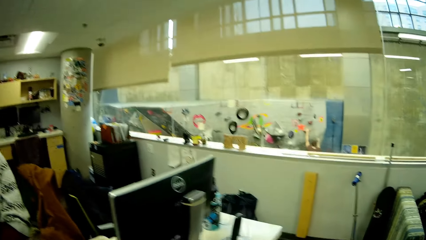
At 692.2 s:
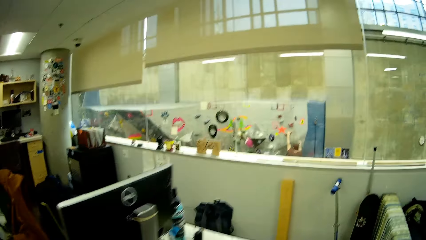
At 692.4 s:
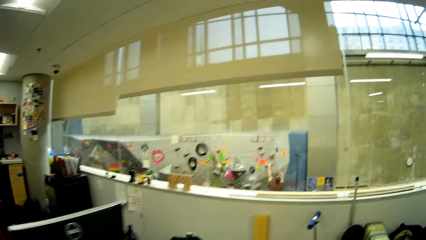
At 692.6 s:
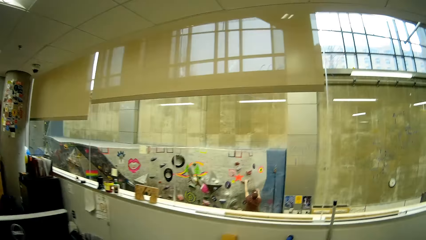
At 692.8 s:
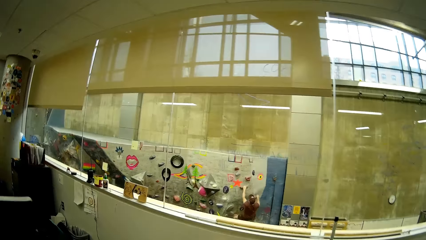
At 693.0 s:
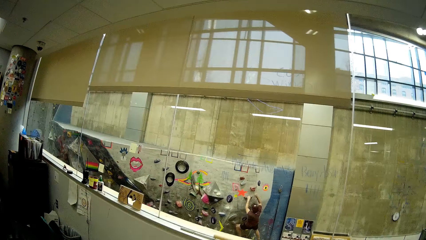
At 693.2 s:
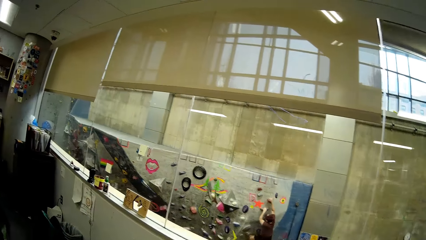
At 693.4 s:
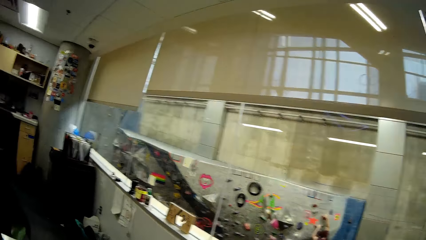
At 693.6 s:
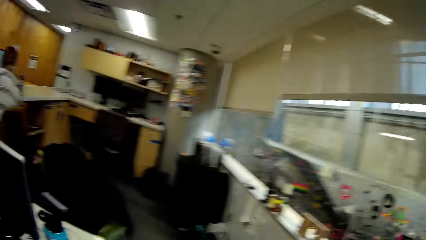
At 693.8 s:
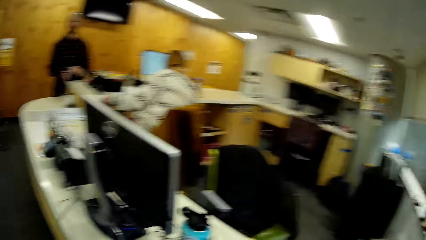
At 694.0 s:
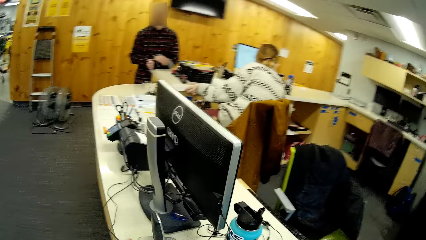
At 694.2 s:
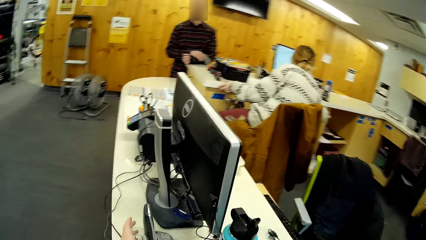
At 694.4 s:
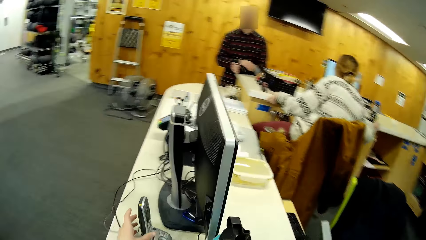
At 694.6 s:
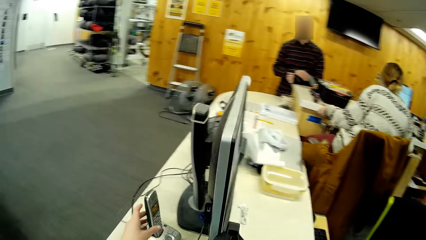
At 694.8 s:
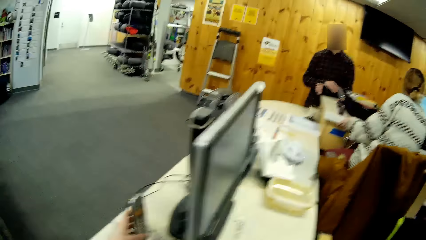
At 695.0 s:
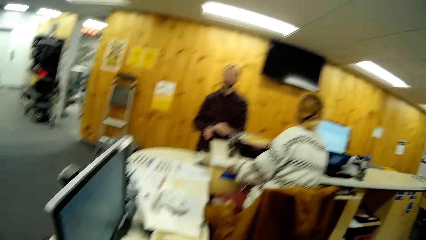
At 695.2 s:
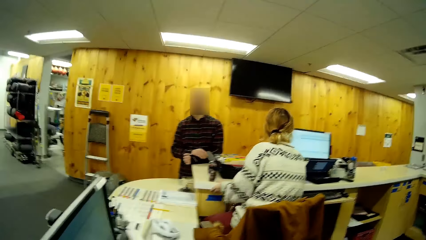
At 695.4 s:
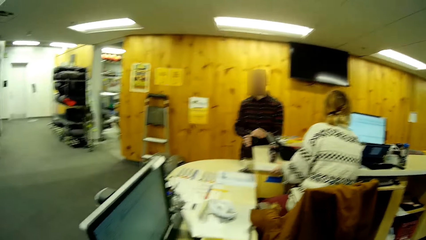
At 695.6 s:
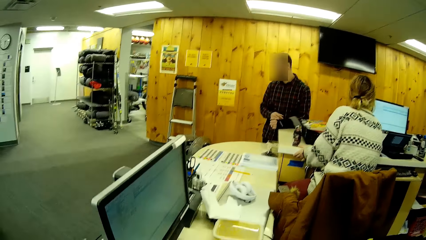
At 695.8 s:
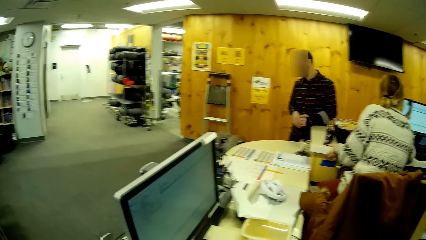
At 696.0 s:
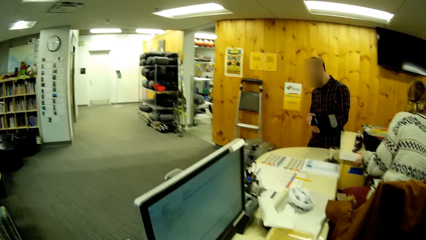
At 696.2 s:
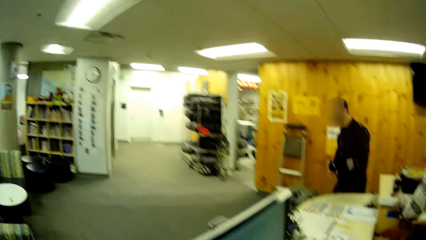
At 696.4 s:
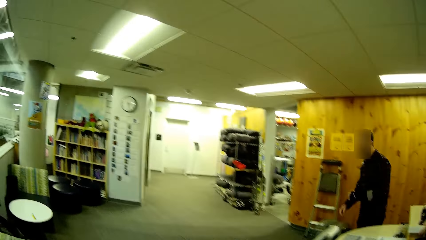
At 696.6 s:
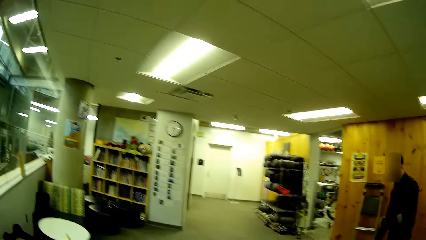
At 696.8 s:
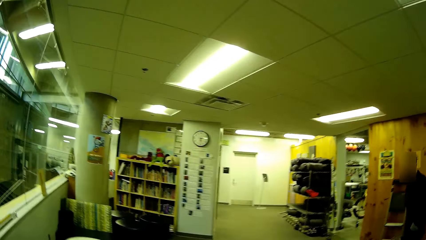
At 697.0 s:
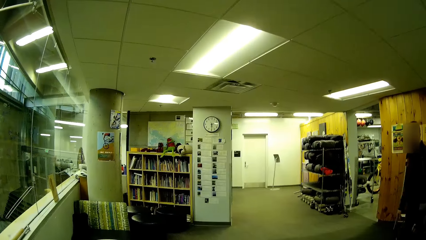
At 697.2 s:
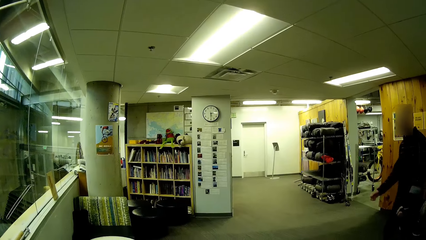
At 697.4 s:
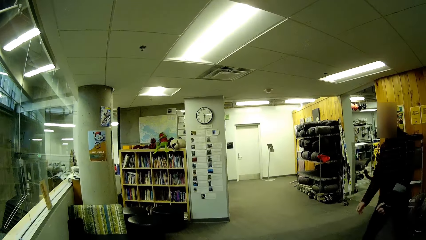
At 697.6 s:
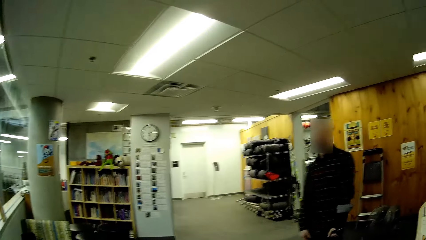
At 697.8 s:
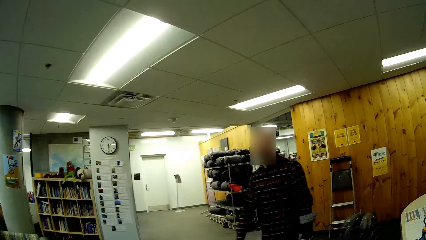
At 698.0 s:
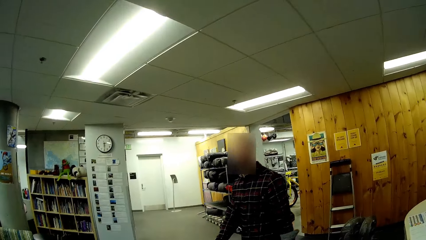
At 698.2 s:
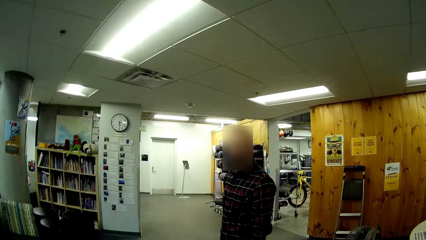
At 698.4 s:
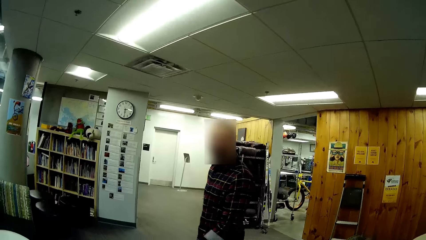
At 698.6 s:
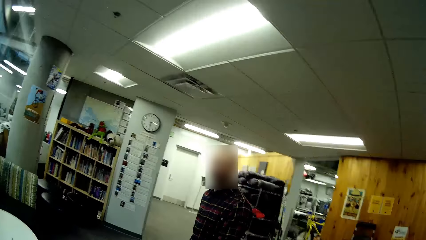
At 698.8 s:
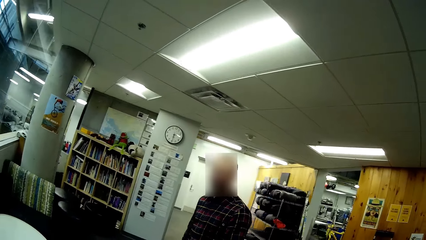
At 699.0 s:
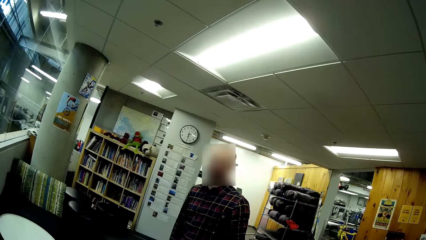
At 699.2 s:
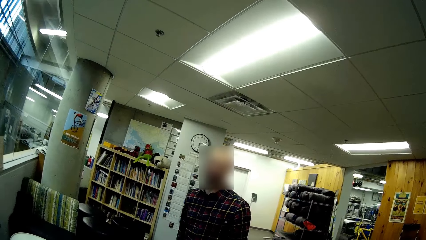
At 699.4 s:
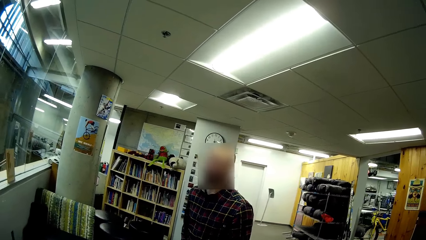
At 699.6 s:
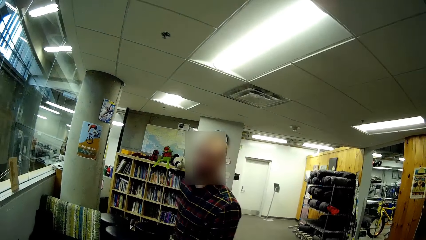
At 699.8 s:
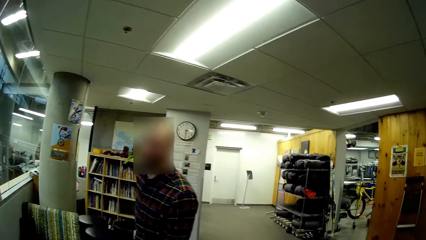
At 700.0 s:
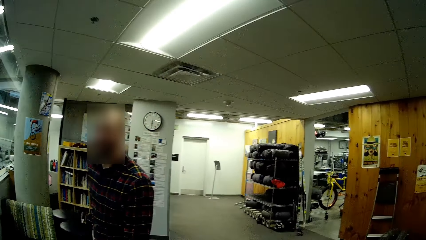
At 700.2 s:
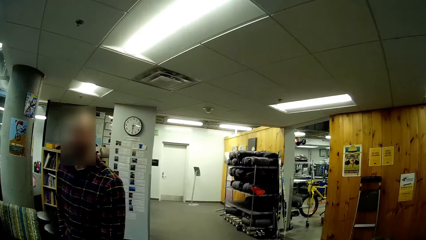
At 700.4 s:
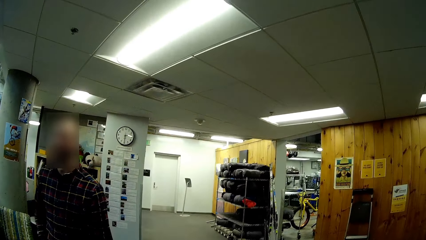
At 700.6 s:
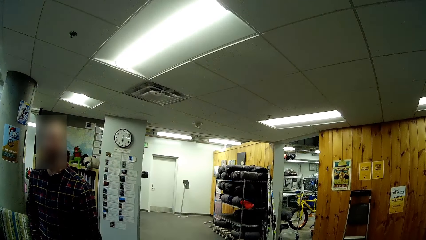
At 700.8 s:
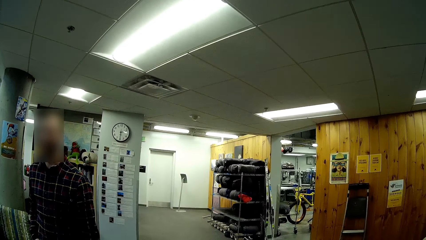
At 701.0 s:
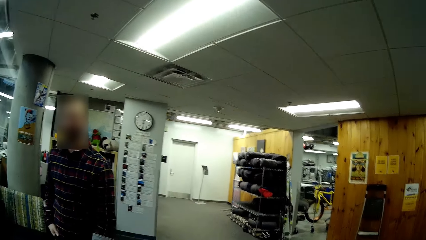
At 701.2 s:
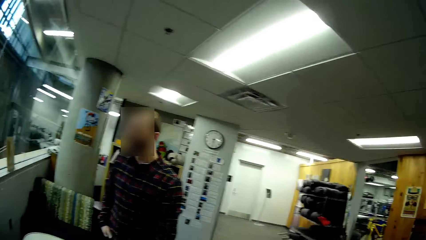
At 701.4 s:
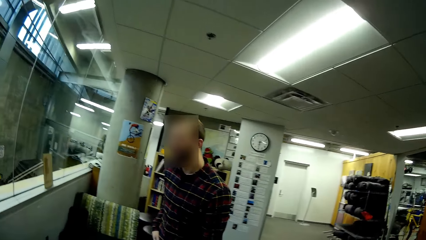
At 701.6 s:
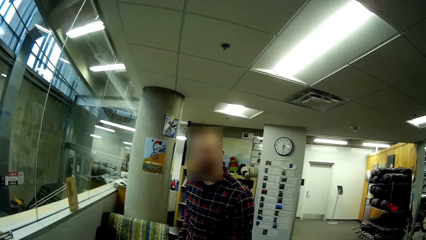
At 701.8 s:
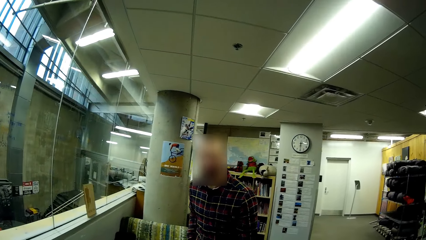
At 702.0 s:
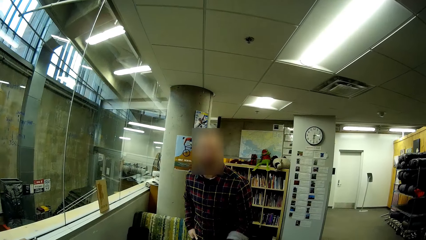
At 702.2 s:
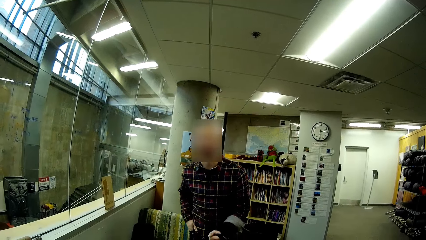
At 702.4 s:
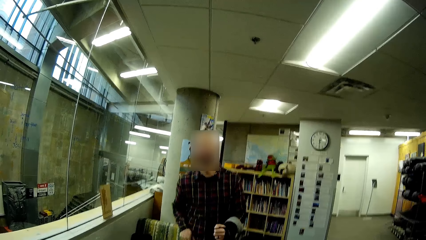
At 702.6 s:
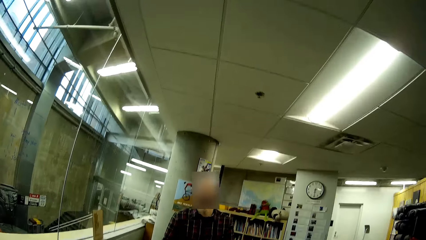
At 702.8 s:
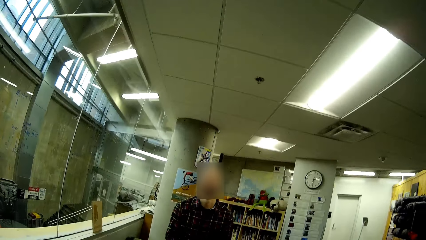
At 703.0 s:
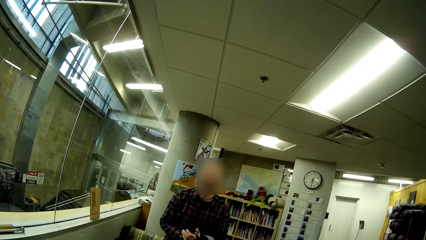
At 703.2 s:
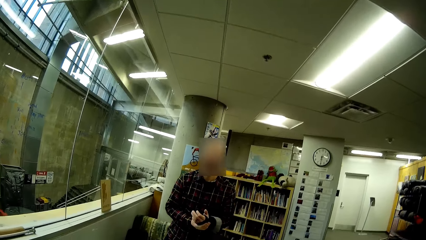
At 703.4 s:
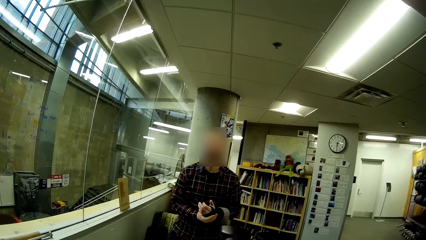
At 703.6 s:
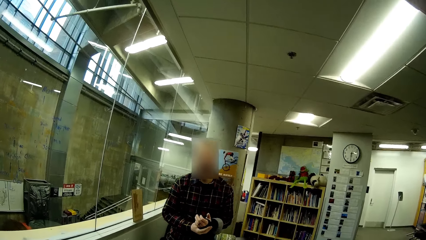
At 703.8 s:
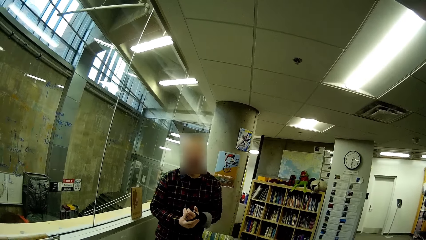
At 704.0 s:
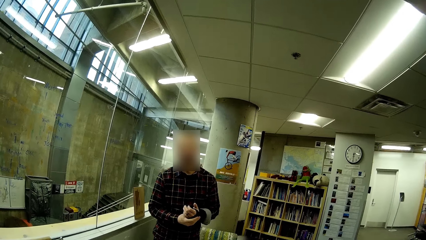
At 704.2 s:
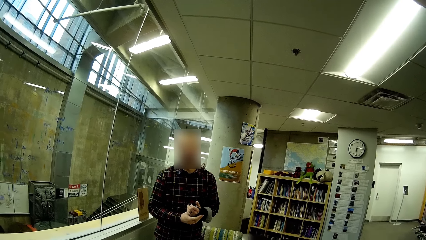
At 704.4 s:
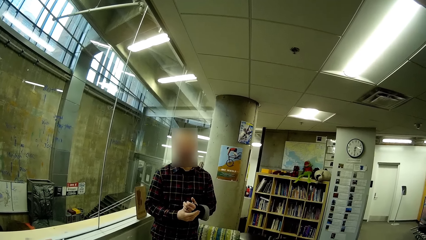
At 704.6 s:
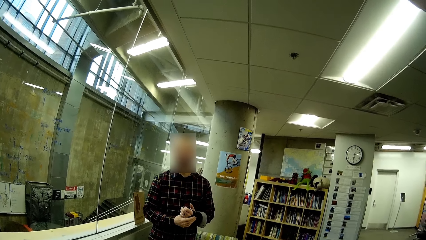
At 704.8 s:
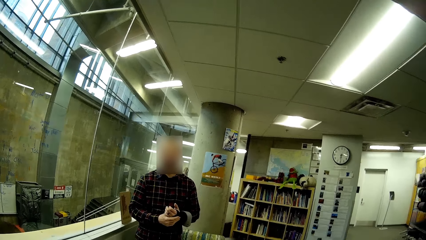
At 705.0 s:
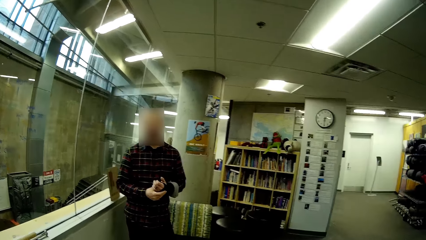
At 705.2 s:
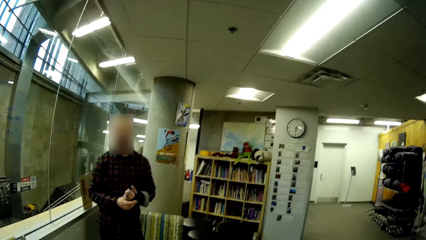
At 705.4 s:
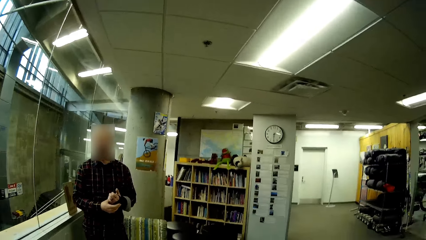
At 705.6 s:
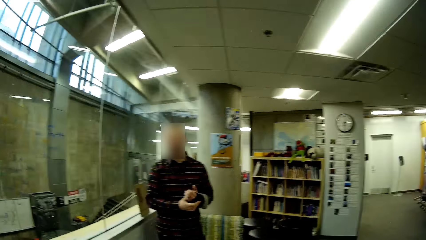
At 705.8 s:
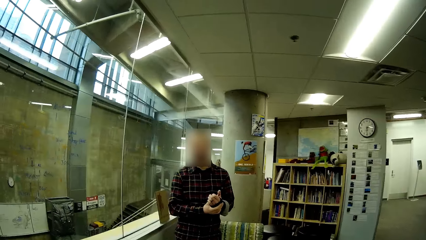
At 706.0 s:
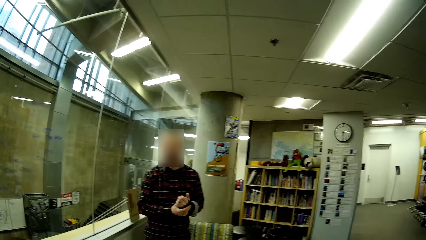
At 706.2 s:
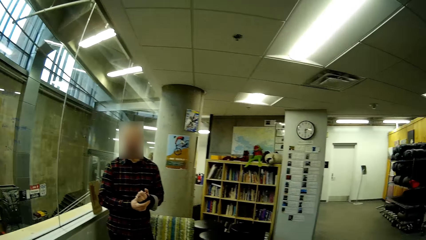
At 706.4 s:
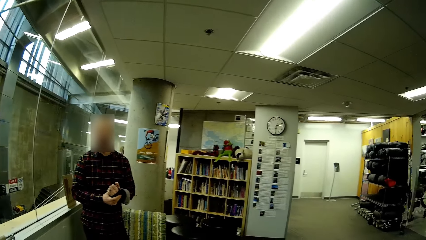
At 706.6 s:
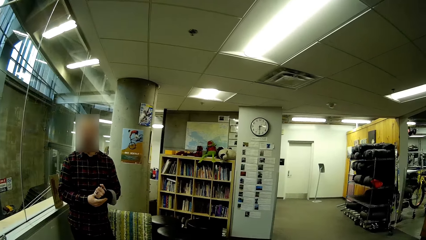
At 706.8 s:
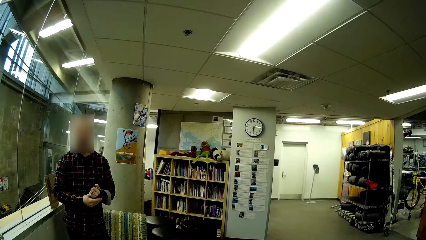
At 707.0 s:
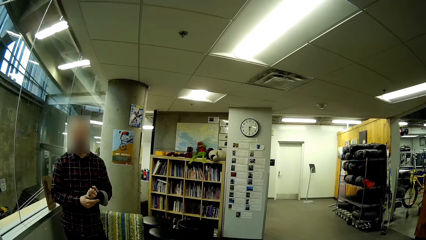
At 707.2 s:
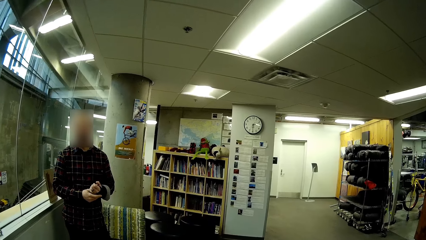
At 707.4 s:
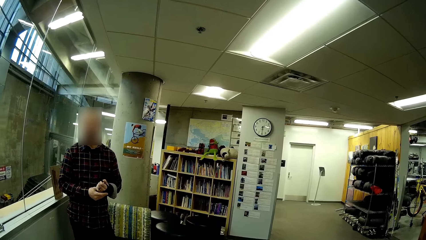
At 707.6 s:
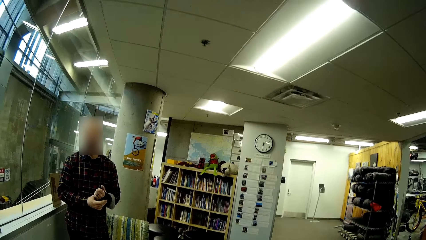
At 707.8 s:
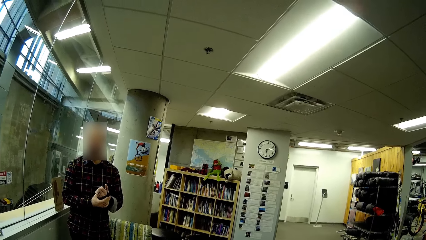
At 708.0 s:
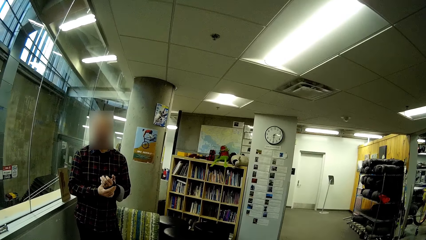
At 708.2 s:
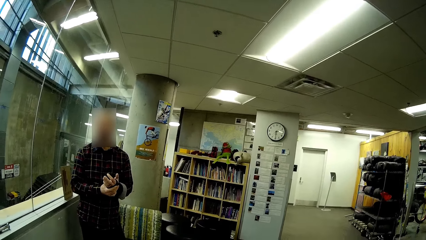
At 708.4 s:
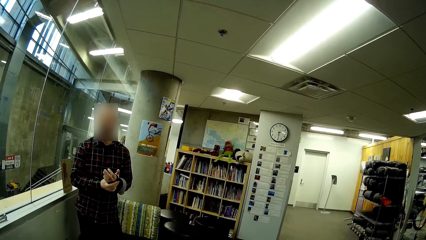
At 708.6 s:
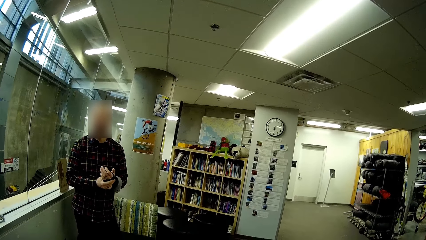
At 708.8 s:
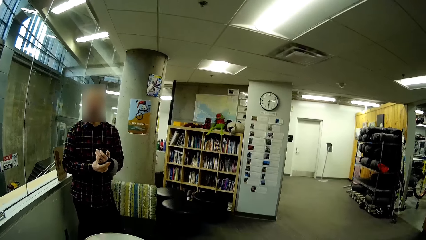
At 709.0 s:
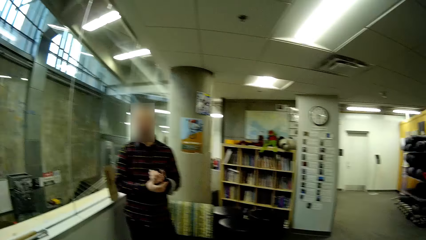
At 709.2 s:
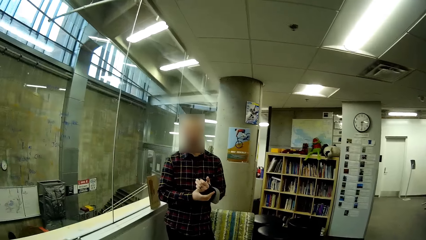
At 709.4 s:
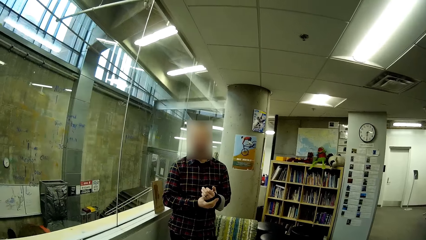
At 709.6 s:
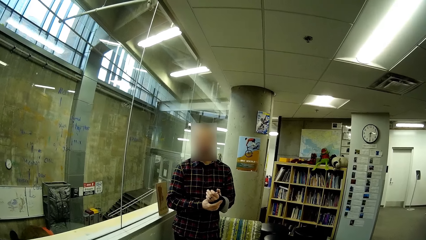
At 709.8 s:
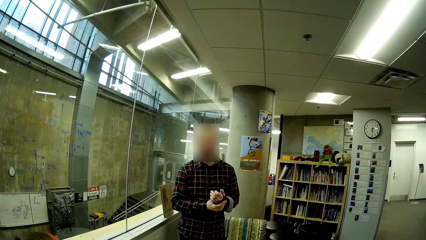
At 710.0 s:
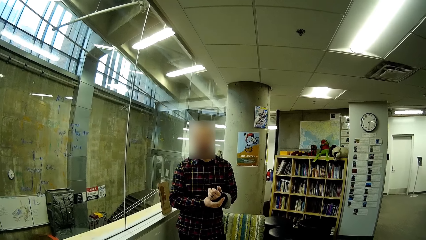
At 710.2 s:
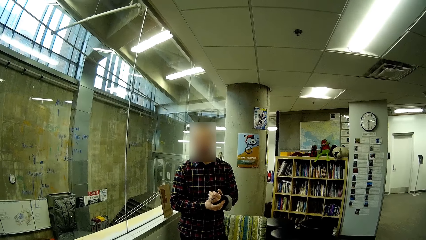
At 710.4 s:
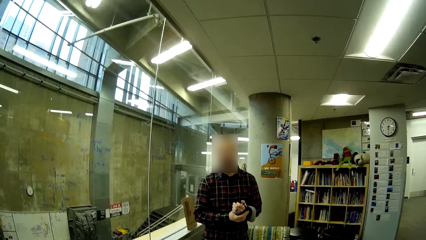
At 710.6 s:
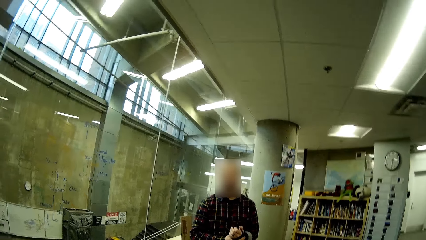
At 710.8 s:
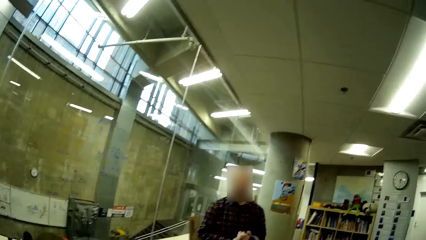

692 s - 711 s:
The camera wearer looks around. They dialogue with a man.
